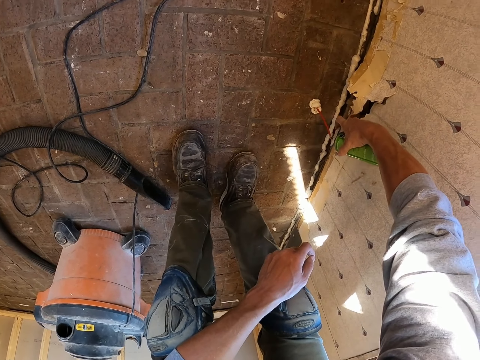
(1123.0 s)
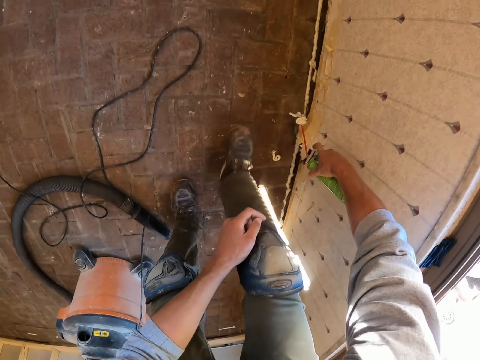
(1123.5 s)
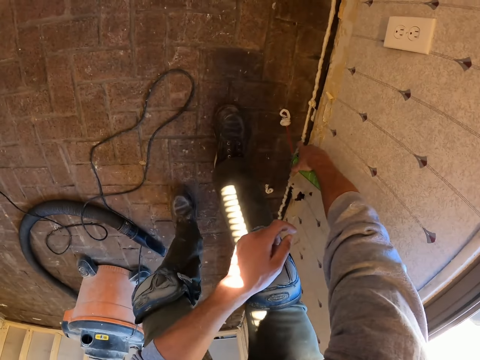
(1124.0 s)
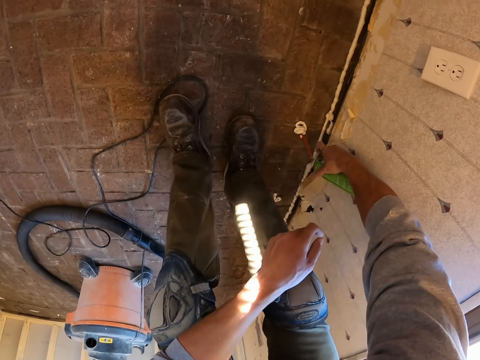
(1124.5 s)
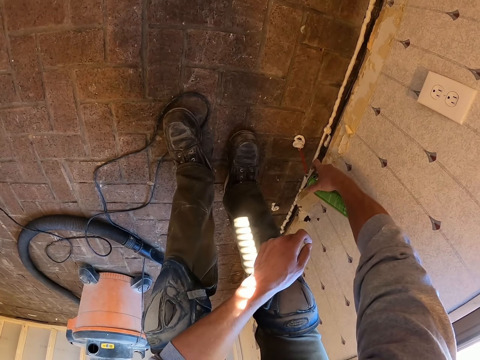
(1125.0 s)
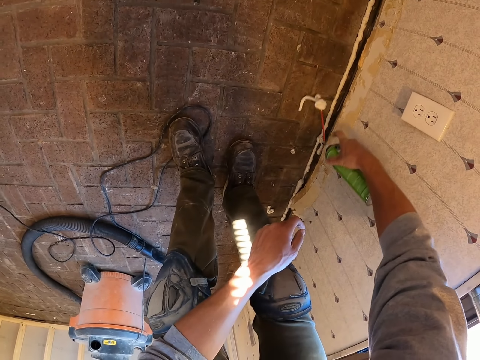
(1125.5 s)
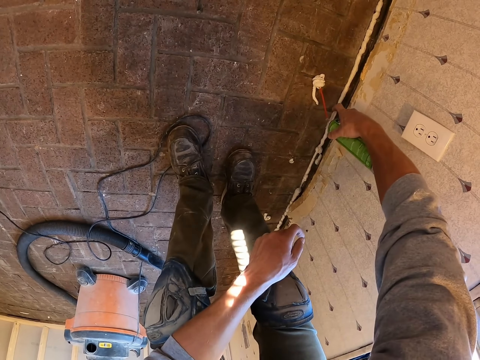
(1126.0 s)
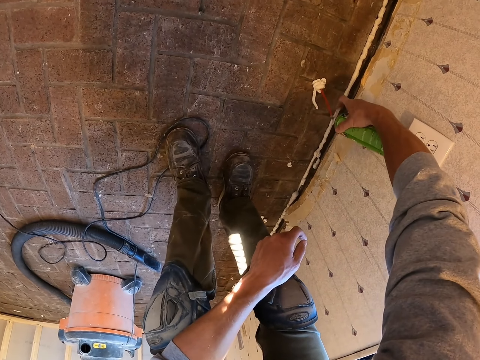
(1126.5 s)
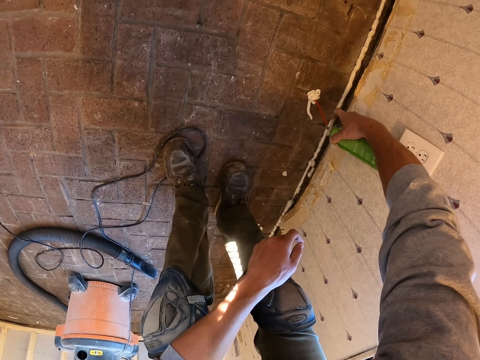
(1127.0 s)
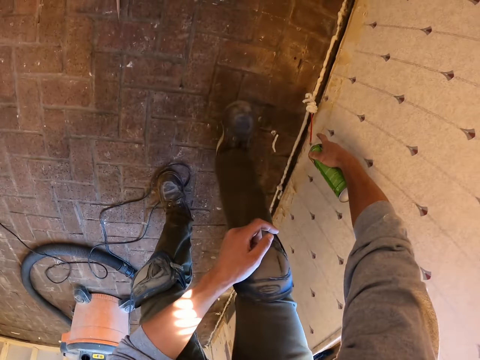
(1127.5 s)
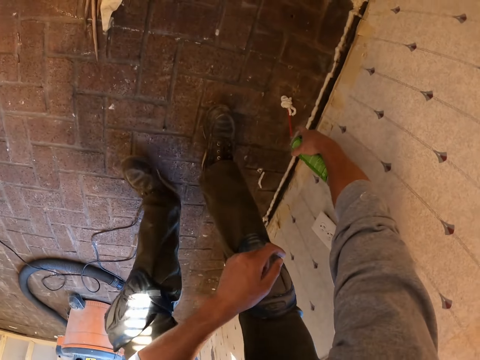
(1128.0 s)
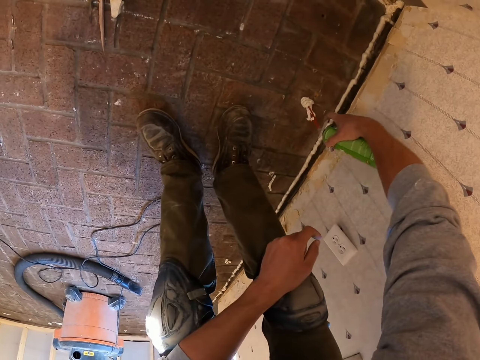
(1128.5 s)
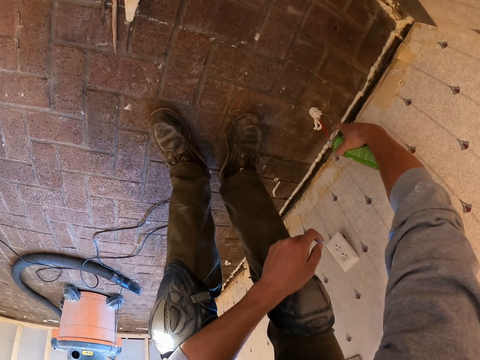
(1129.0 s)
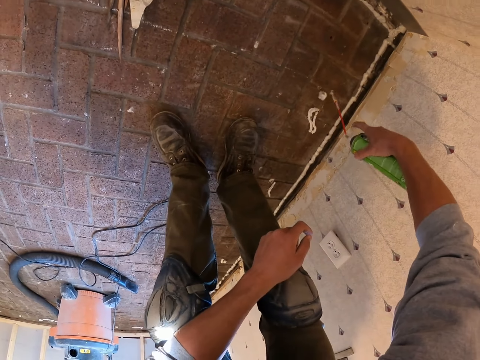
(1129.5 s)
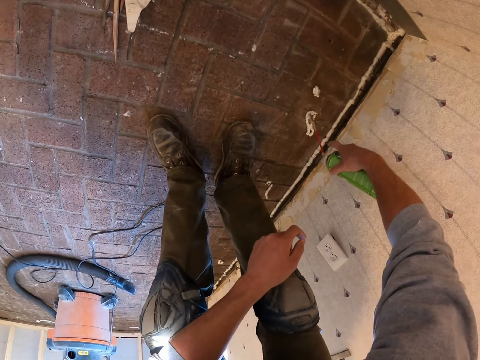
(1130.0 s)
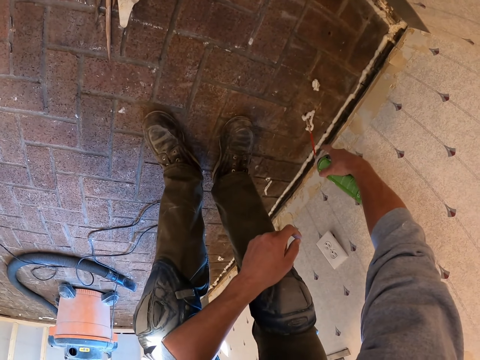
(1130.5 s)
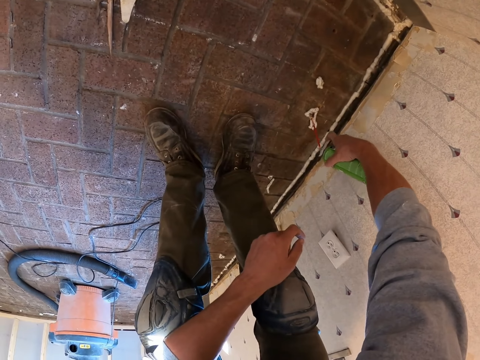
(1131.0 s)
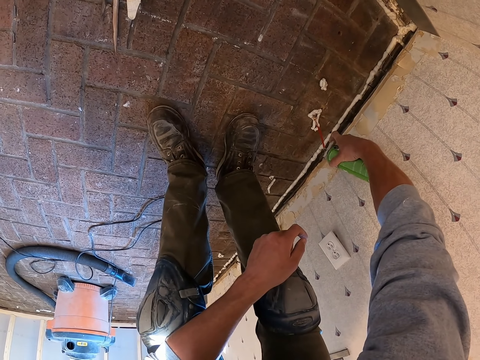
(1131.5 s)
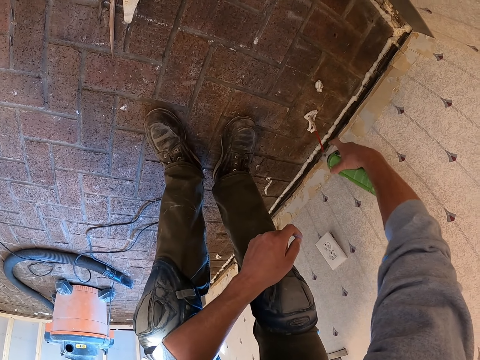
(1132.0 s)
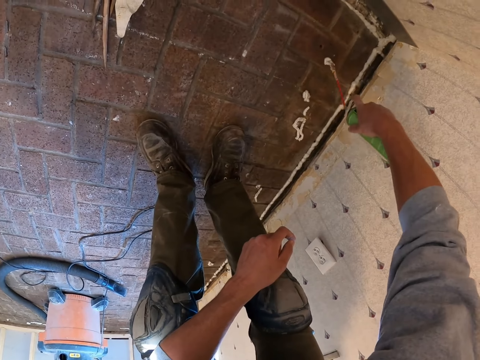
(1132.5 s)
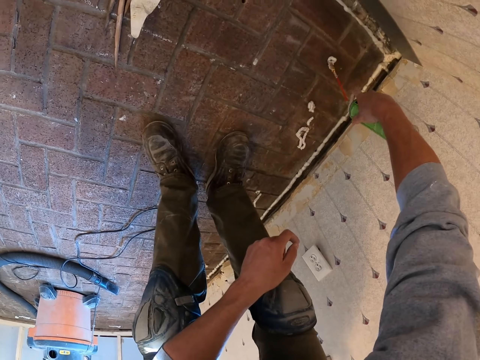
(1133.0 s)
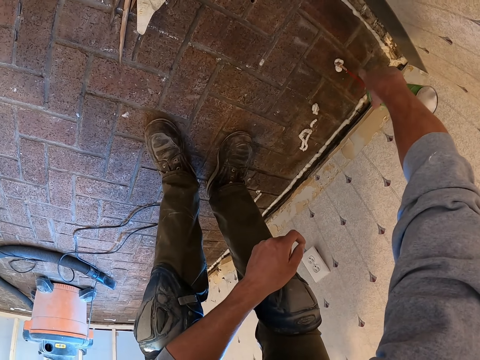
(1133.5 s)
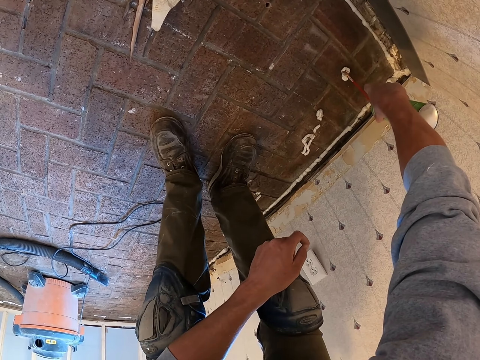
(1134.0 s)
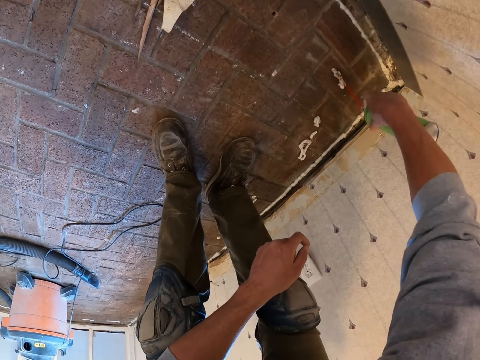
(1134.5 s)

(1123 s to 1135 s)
The camera wearer moves on the floor. They apply the glue on the floor.

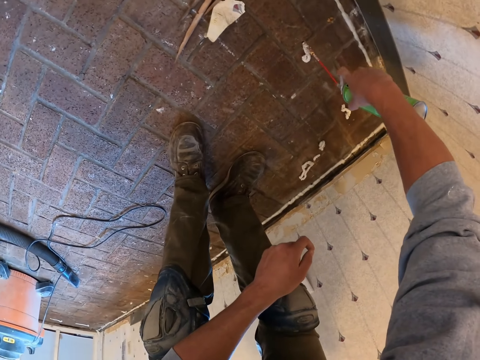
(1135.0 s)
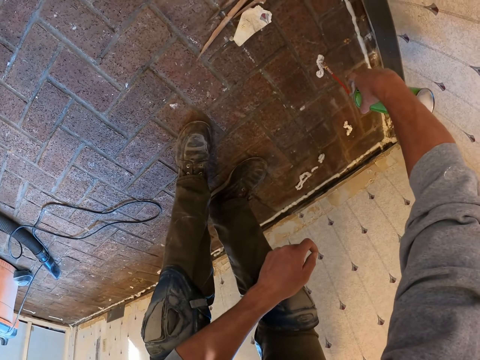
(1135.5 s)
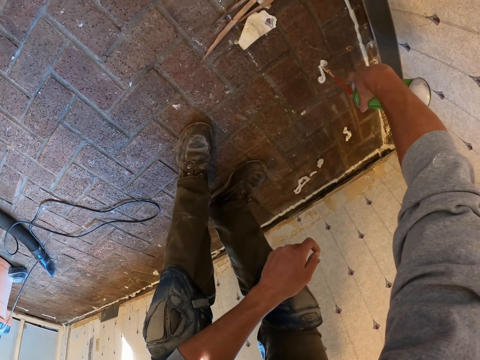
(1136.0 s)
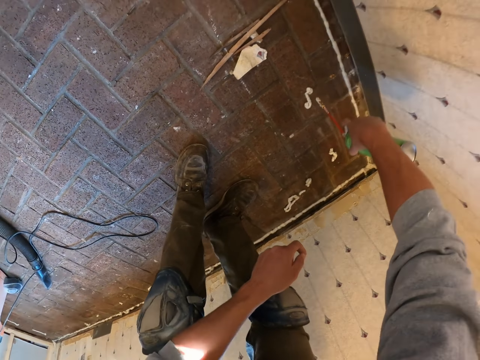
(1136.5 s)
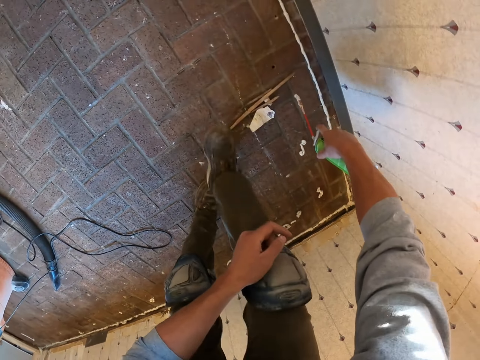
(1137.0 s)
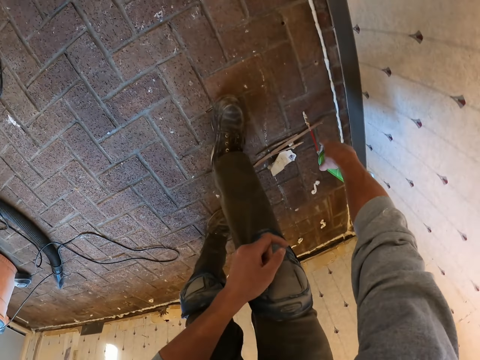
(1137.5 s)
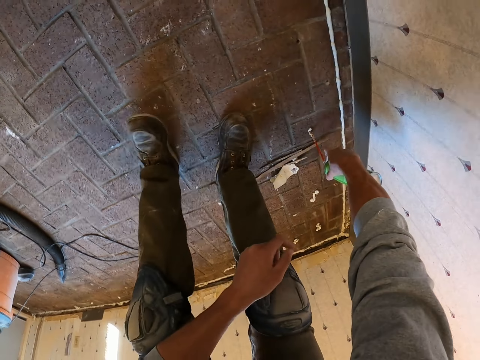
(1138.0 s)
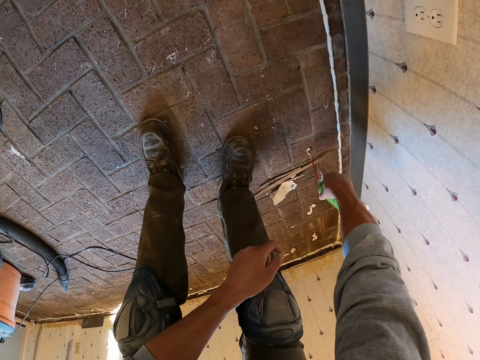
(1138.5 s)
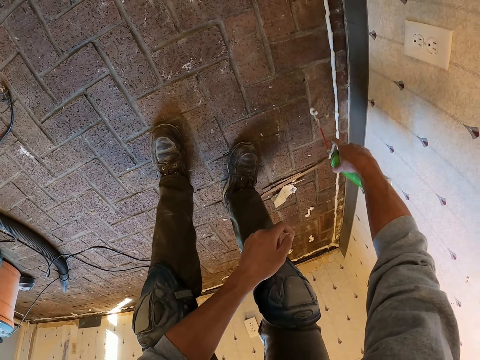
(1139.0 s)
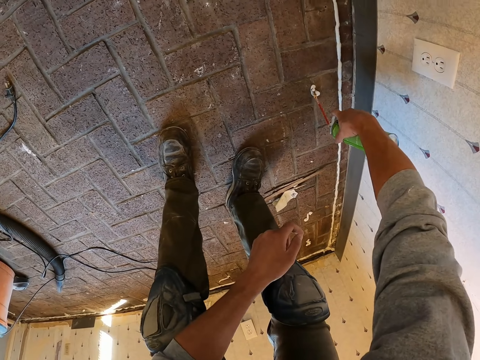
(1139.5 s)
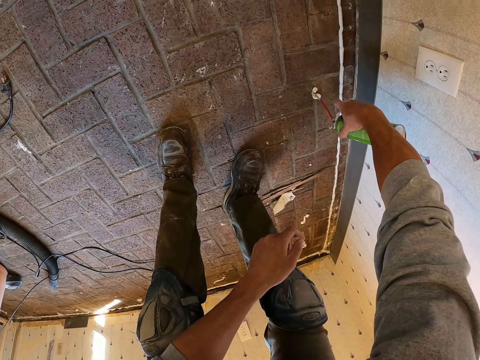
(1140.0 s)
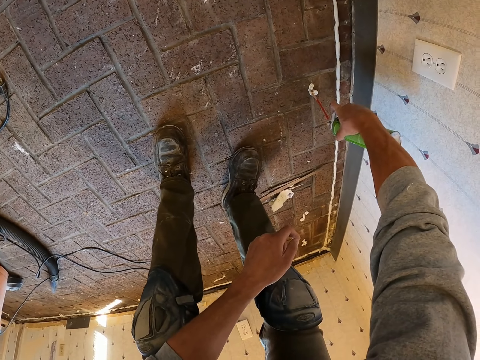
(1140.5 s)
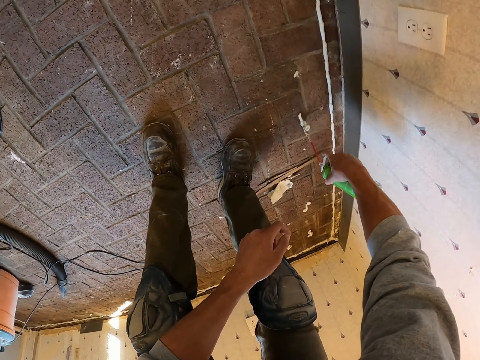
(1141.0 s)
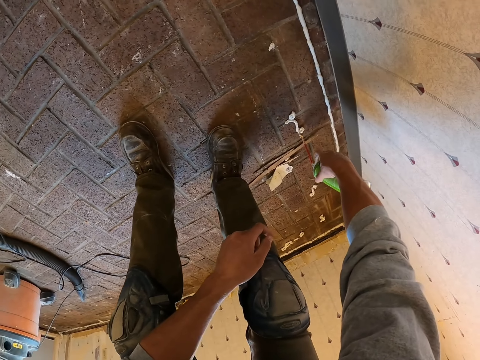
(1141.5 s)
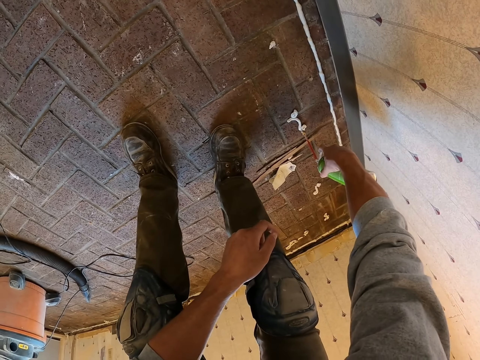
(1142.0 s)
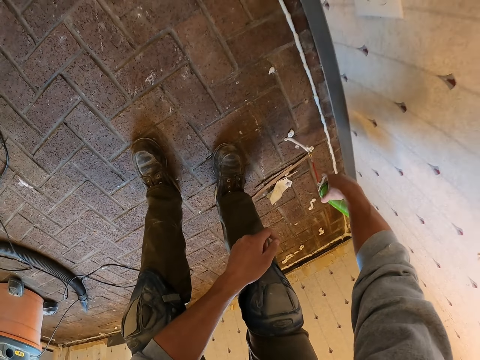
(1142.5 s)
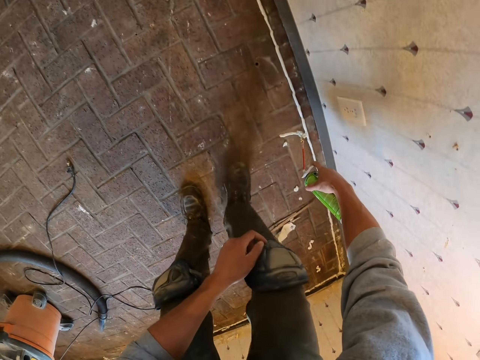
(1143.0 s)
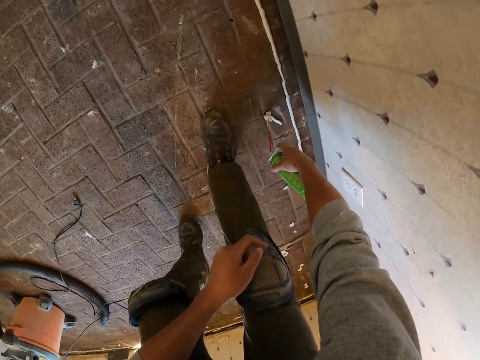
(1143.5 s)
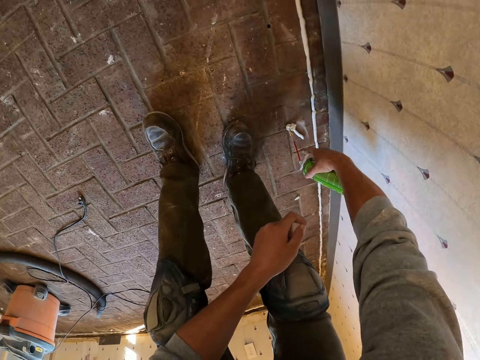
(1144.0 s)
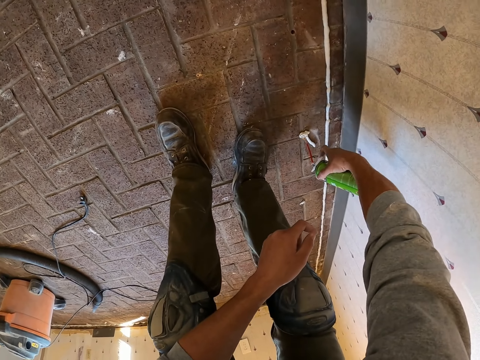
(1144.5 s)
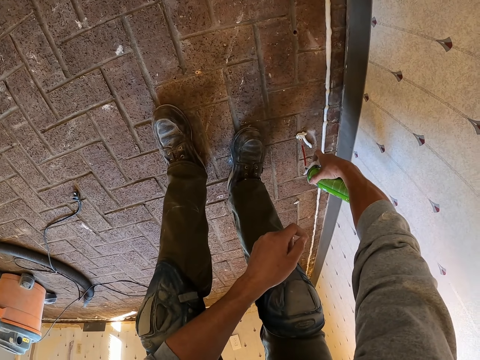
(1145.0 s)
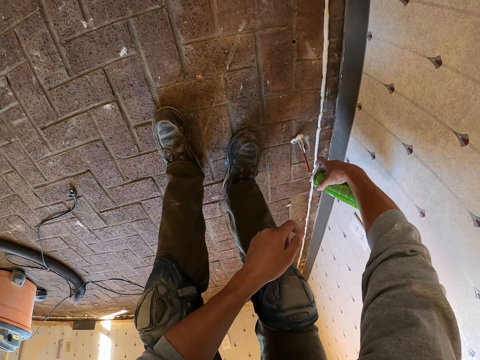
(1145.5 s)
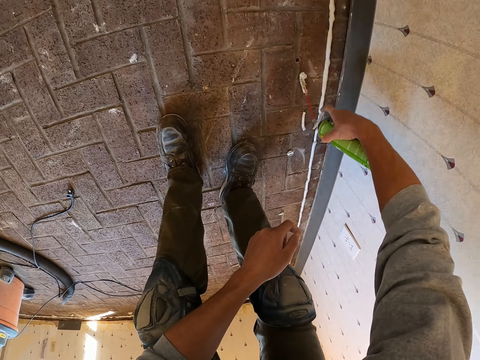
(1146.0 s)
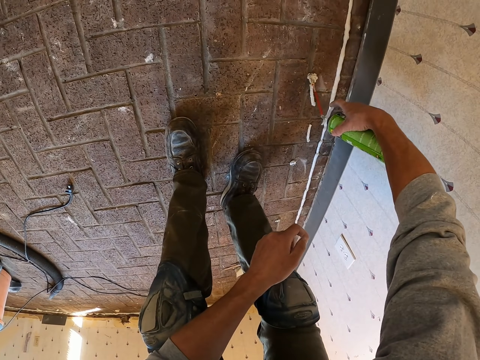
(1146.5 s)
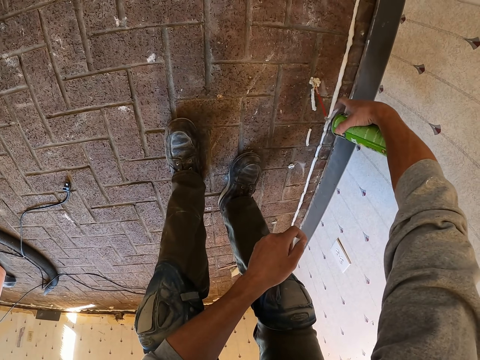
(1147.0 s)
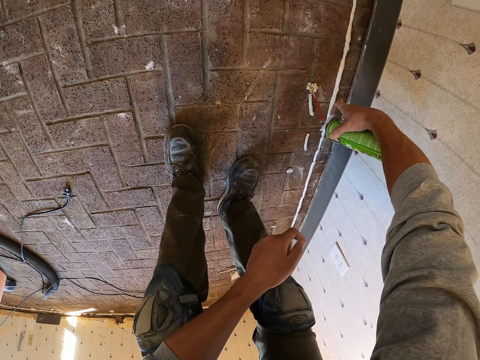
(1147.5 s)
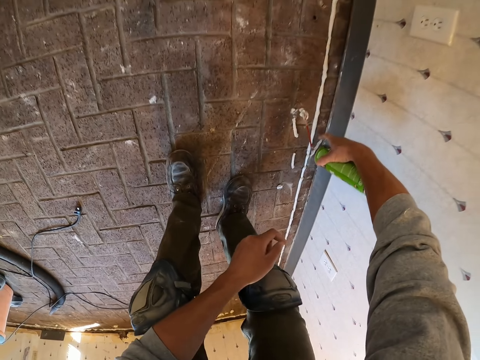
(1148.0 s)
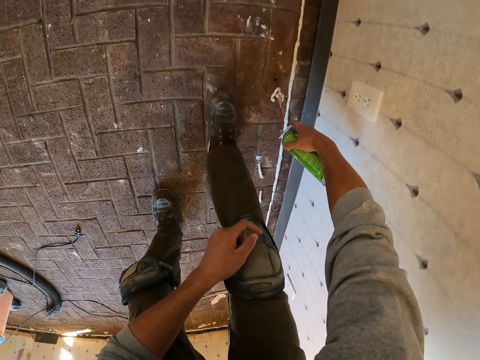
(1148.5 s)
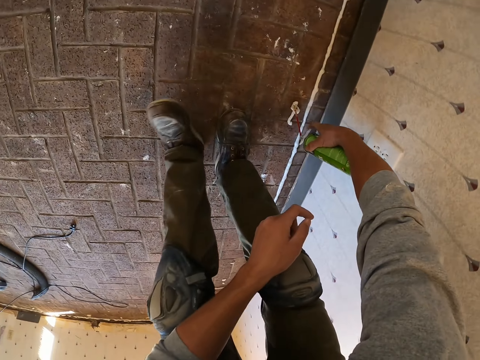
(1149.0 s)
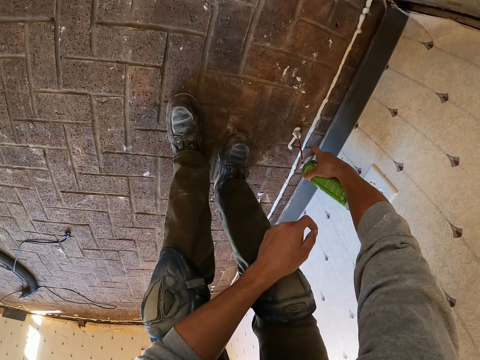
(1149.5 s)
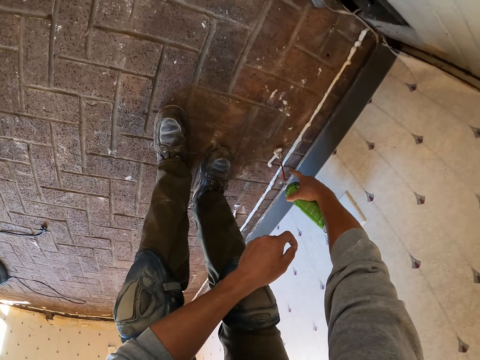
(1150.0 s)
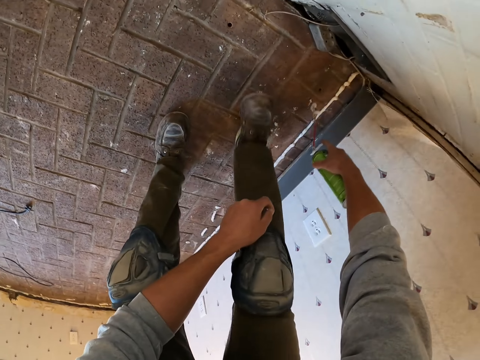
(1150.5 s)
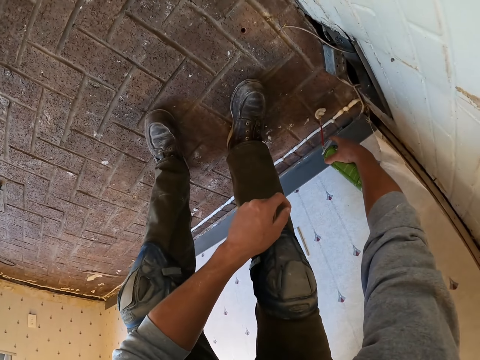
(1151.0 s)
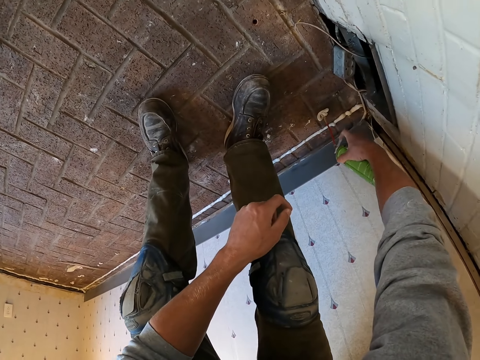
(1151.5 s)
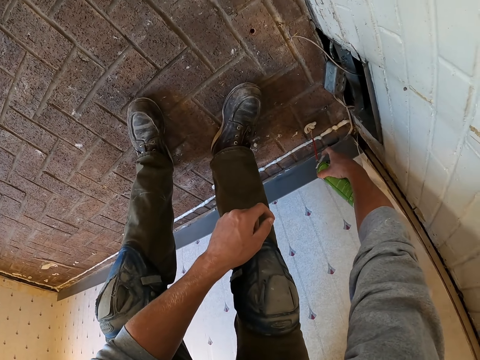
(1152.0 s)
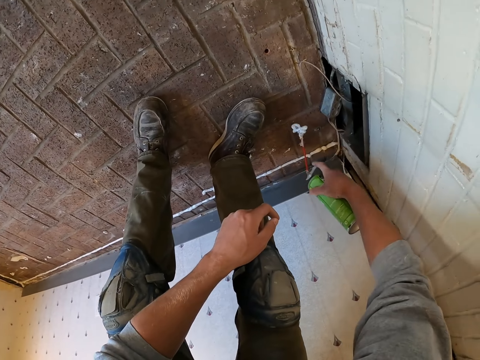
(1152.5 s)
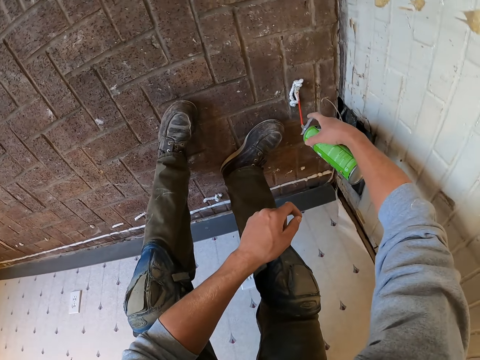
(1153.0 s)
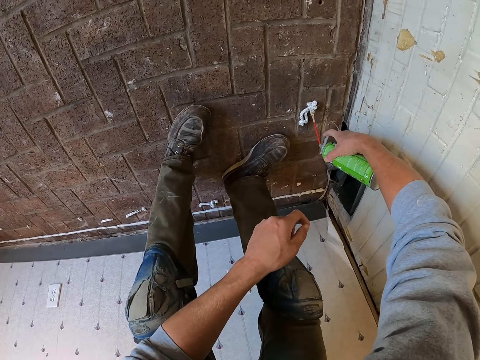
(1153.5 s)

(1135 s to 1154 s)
The camera wearer moves on the floor. They apply the glue on the floor. They move on the floor and apply the glue on the floor again.
